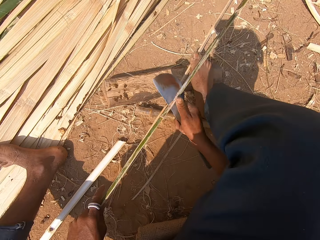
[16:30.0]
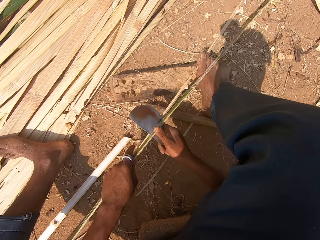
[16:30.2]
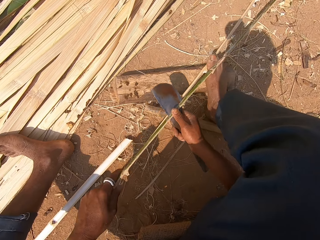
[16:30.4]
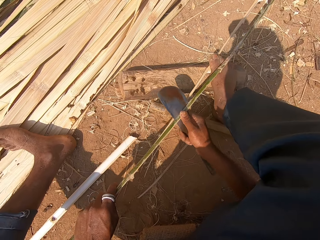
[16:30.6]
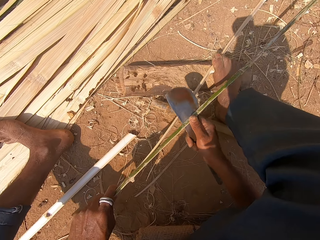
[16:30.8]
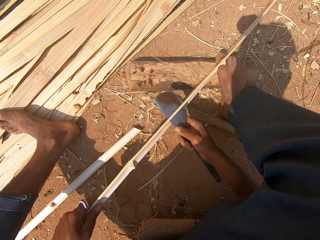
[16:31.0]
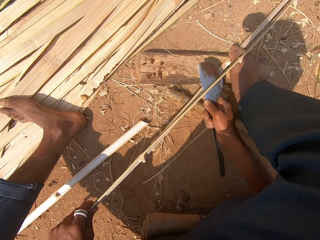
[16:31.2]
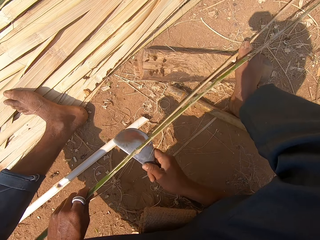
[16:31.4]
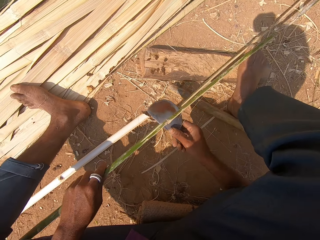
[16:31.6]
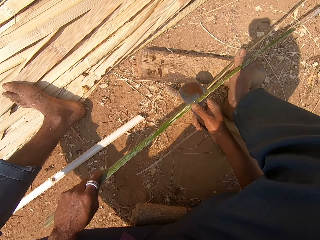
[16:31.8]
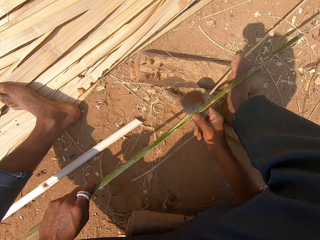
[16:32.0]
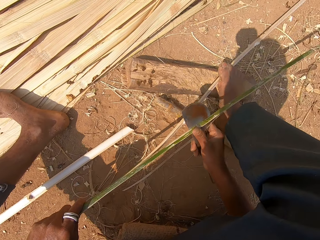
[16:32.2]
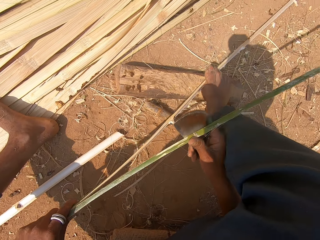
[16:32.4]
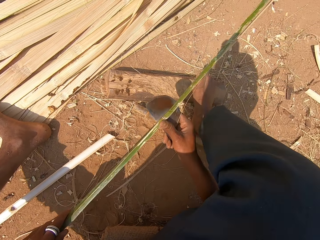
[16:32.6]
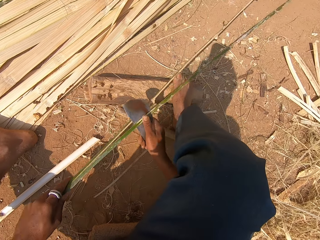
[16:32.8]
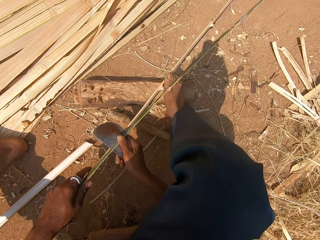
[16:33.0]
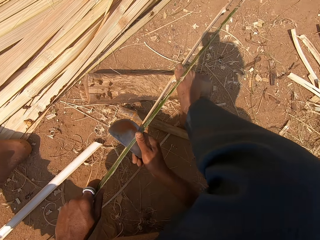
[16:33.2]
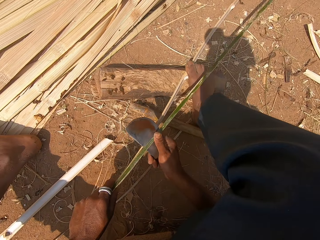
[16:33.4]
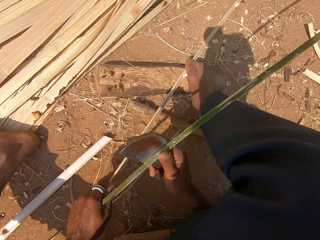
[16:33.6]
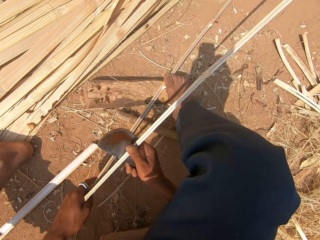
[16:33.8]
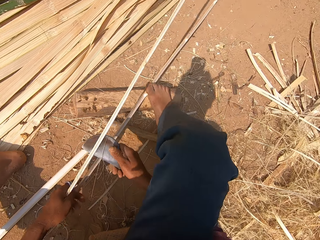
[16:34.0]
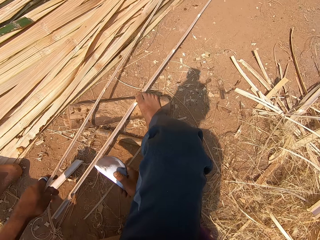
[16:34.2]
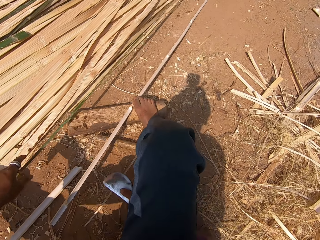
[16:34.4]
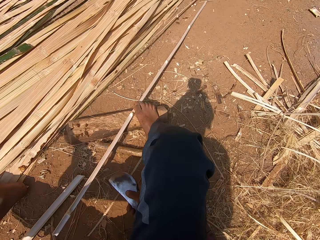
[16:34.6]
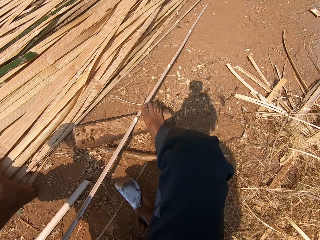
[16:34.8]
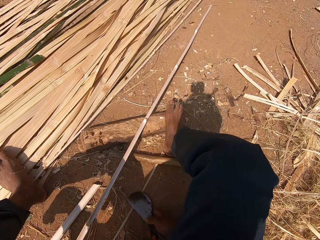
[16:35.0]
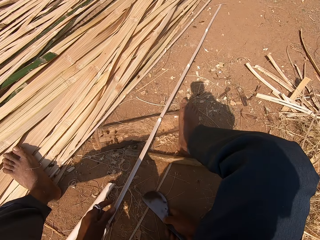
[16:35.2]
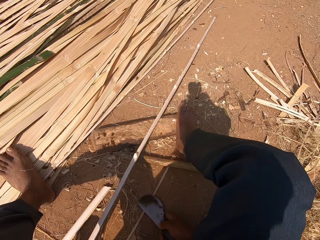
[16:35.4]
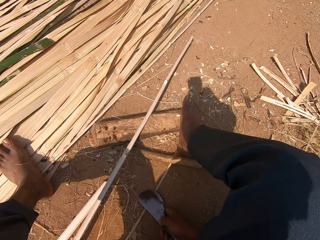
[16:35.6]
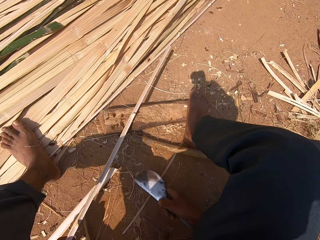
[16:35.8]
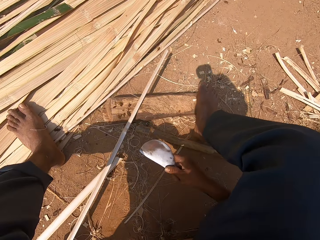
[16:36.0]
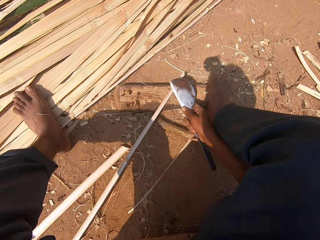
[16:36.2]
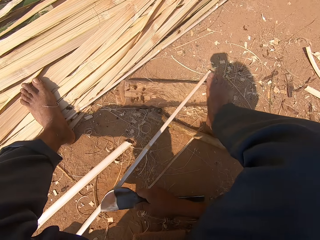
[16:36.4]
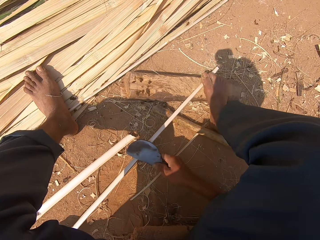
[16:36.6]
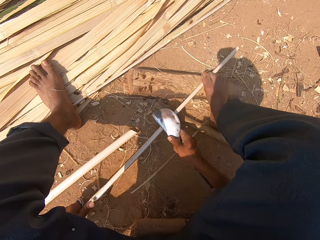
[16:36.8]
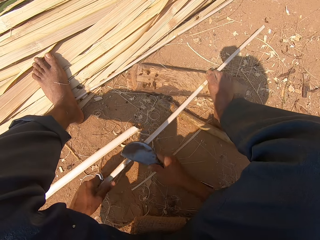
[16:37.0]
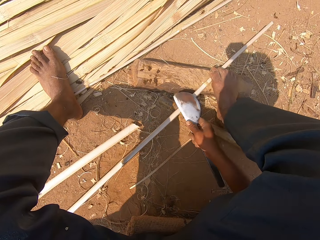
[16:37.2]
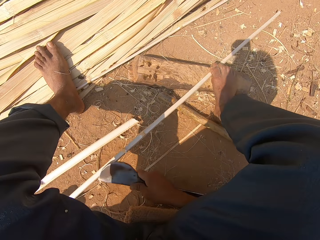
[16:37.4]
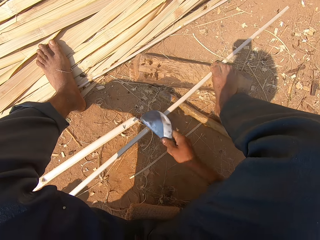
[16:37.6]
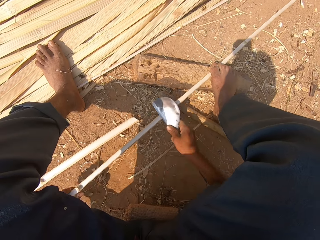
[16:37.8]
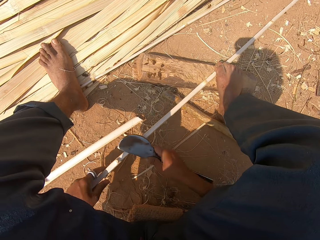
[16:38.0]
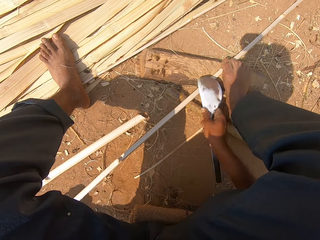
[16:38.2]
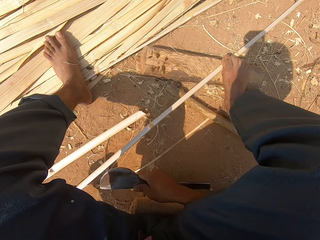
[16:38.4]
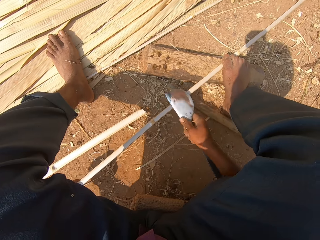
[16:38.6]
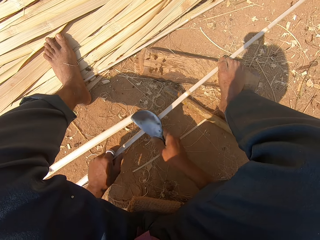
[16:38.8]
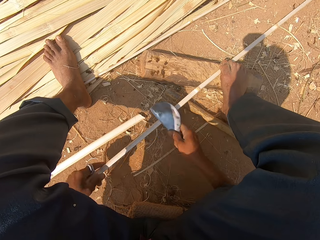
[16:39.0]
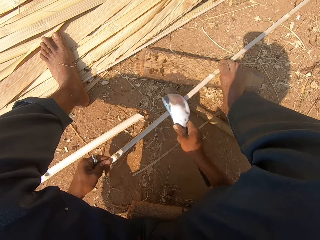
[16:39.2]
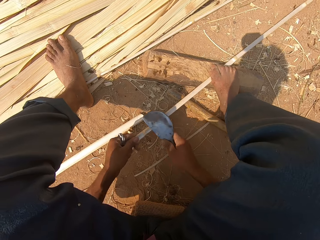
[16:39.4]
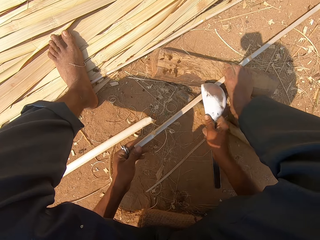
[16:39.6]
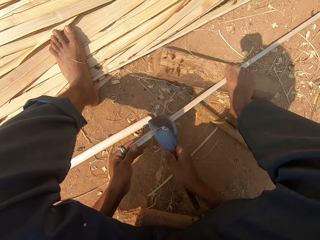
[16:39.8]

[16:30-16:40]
The camera wearer puts the reed or bamboo stick aside. They hold the bamboo stick. They chop the reed with the sickle. They sharpen the bamboo stick.

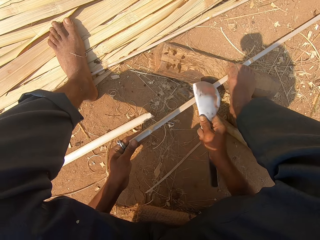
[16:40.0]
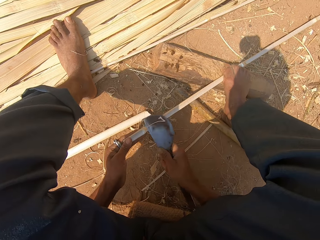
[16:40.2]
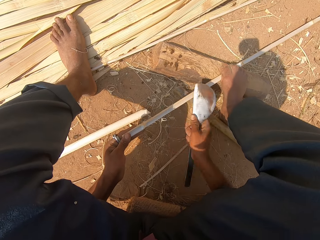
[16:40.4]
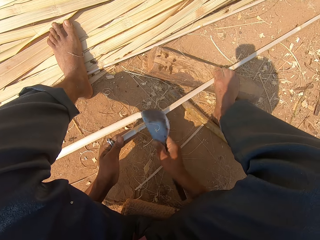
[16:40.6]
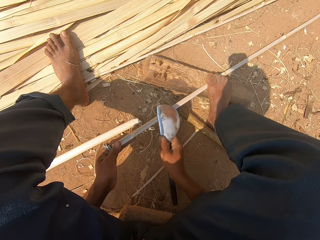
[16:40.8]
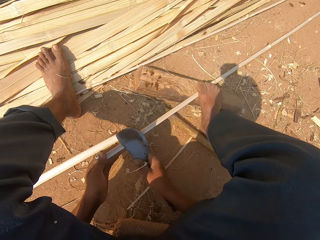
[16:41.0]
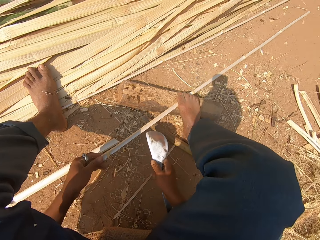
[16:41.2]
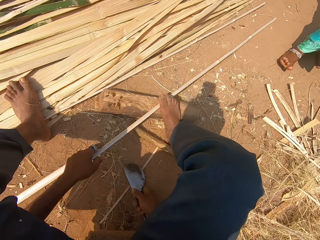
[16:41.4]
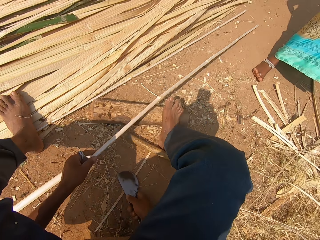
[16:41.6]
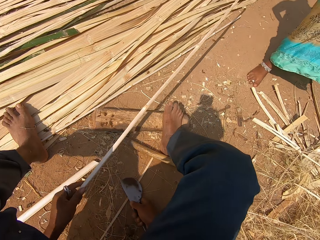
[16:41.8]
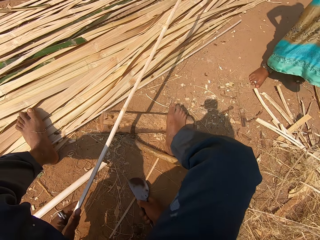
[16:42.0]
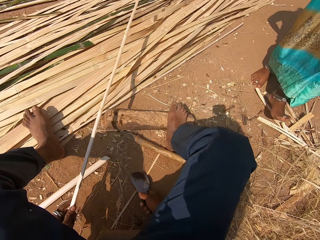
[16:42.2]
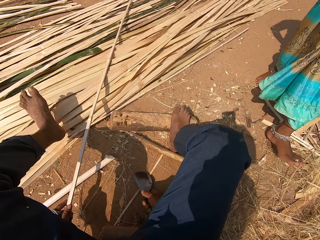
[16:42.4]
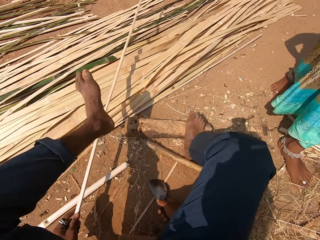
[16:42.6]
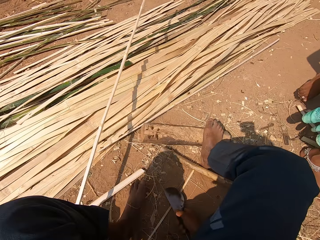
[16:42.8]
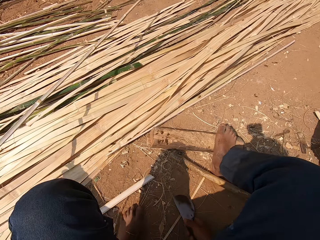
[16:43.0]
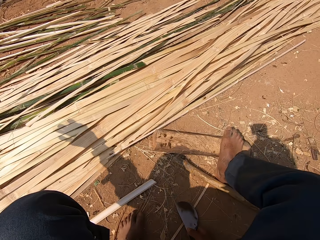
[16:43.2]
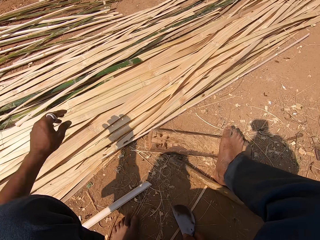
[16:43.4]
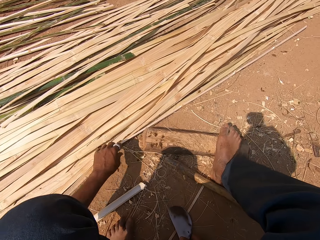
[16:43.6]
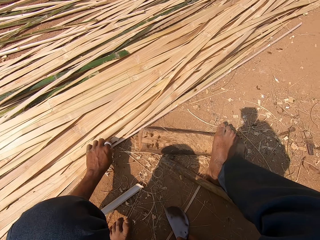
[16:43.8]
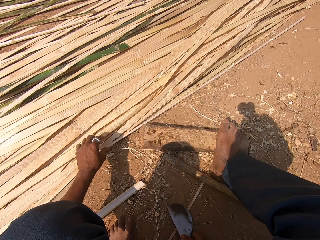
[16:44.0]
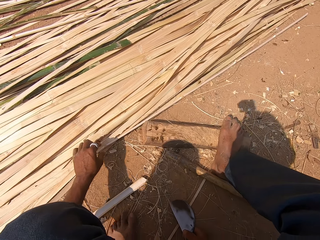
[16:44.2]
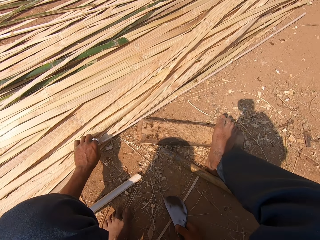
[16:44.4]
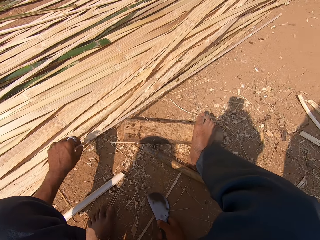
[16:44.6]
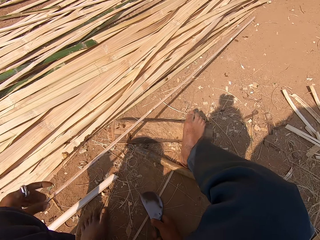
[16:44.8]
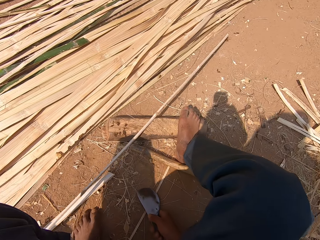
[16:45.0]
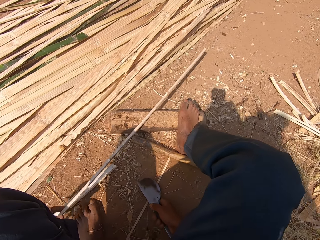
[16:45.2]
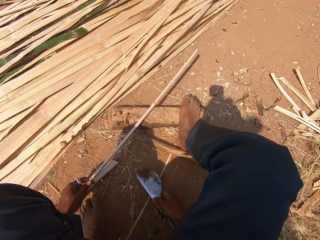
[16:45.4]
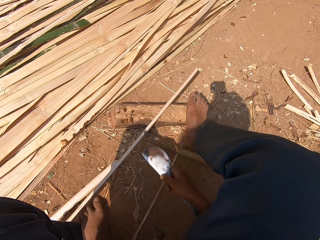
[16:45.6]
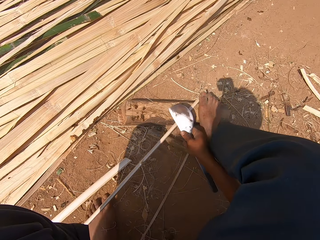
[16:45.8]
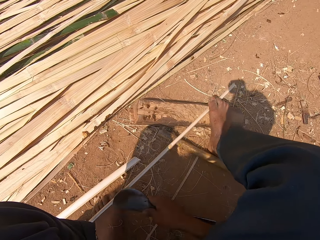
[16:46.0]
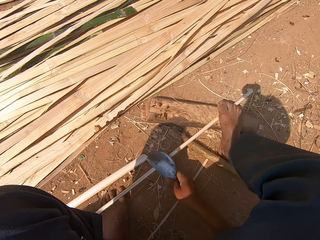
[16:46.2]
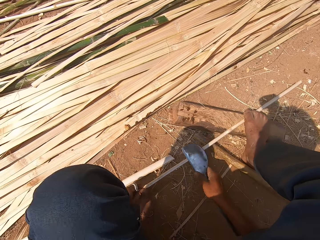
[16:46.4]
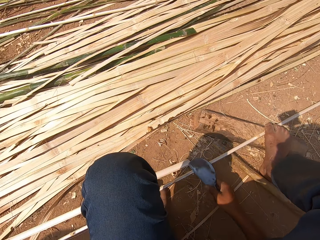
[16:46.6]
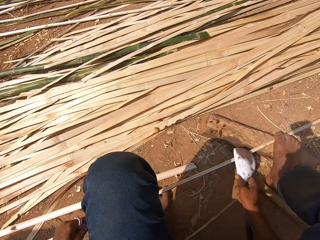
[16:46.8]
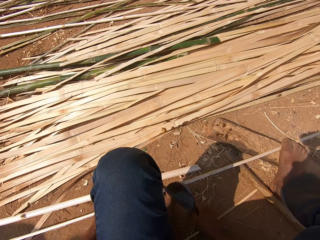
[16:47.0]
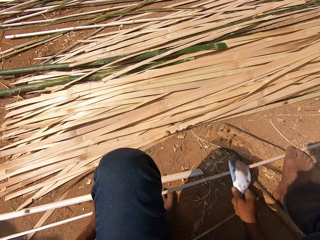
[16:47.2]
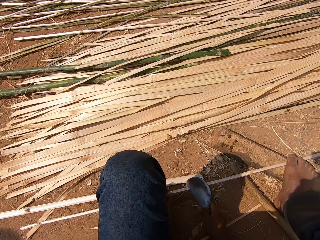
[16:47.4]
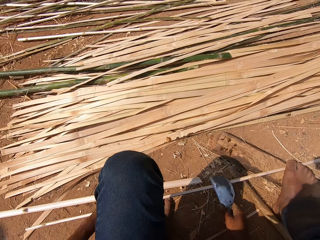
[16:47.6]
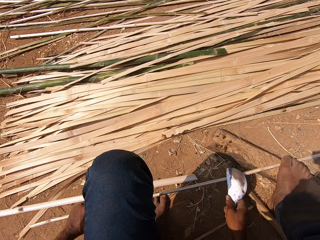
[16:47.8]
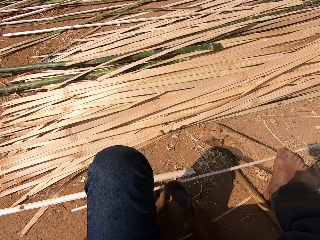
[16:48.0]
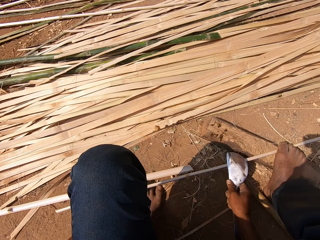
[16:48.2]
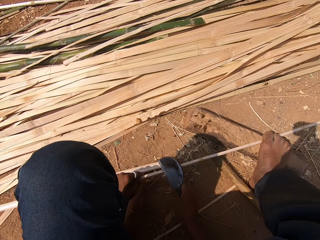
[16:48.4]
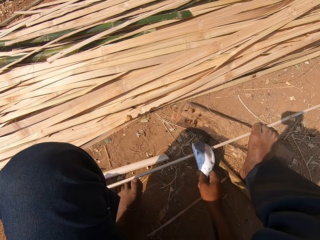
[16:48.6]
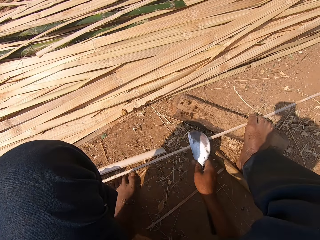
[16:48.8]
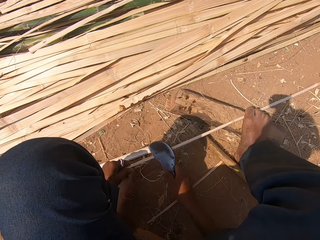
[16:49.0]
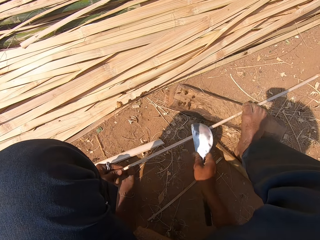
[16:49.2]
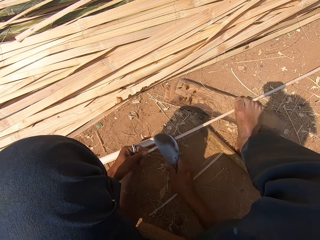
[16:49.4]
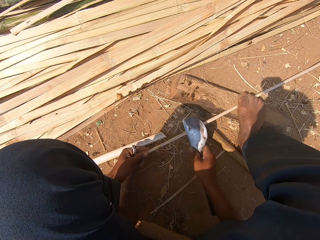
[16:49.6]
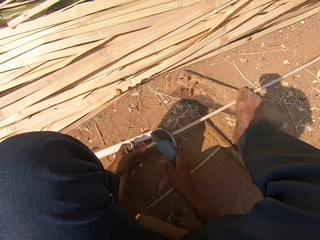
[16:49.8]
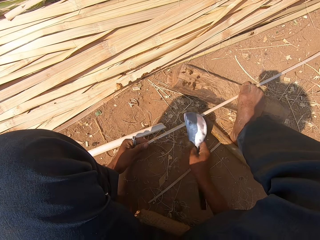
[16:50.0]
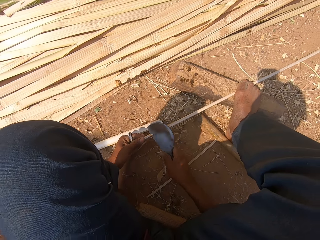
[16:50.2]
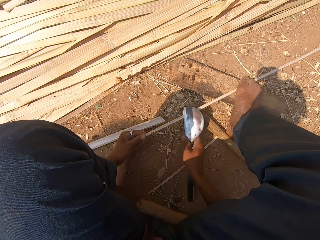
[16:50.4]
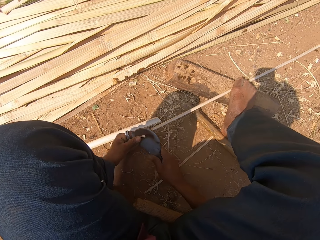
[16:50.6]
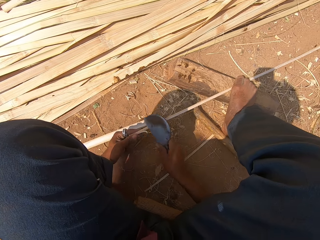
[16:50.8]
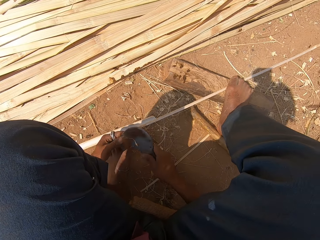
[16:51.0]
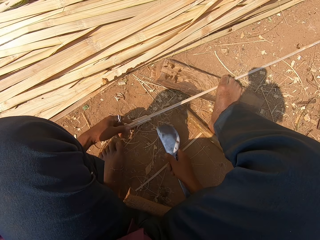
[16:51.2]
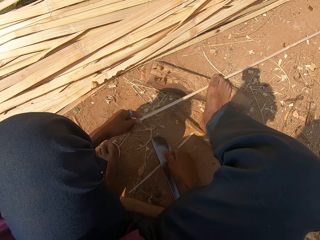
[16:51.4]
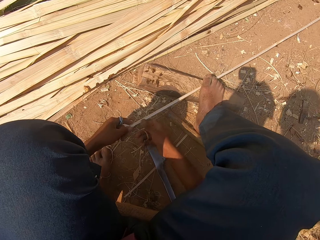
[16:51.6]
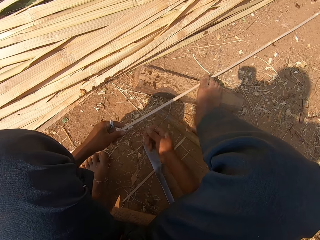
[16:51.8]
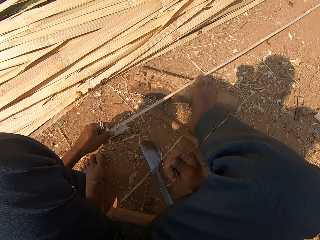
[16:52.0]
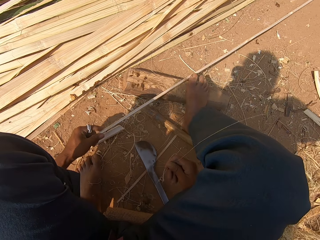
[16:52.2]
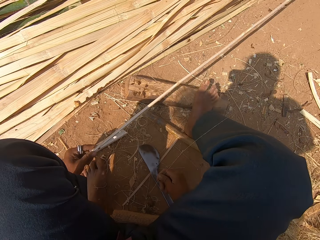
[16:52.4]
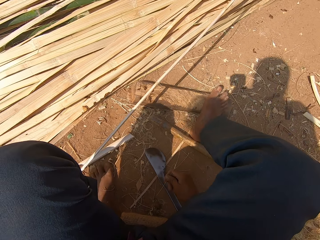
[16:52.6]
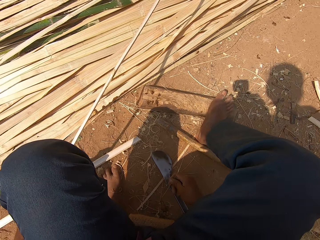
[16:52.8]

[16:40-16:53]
The camera wearer holds a bamboo stick. They put the reed or bamboo stick aside. They pick another reed. They chop the reed with the sickle. They sharpen the bamboo stick. They put the sickle down.
